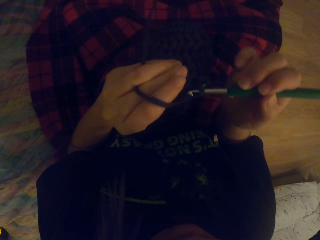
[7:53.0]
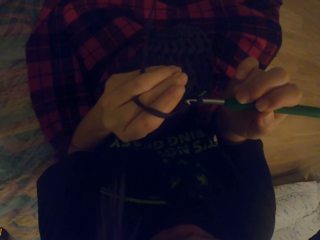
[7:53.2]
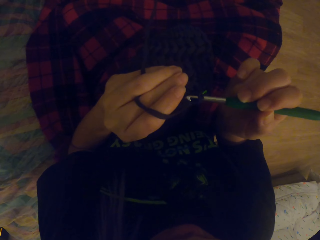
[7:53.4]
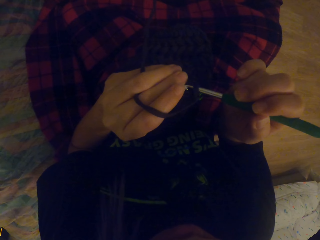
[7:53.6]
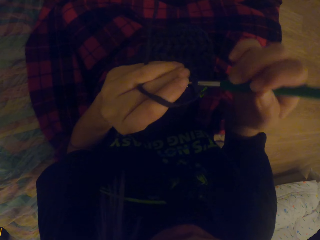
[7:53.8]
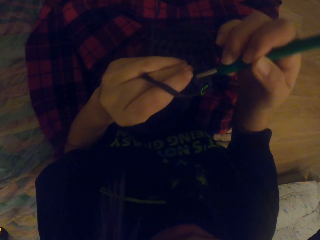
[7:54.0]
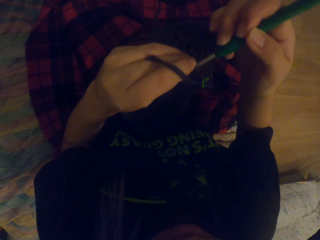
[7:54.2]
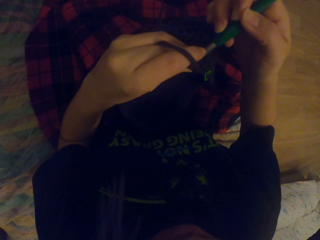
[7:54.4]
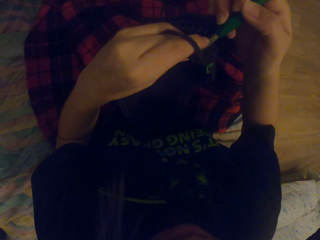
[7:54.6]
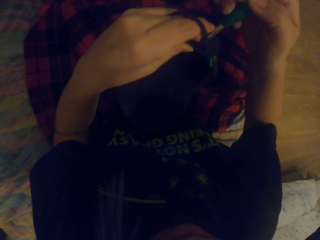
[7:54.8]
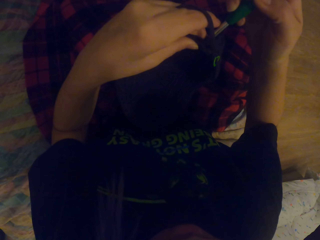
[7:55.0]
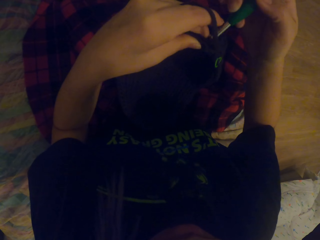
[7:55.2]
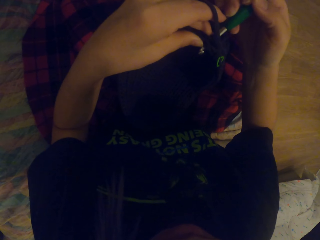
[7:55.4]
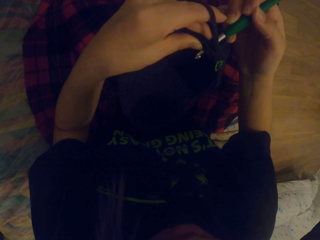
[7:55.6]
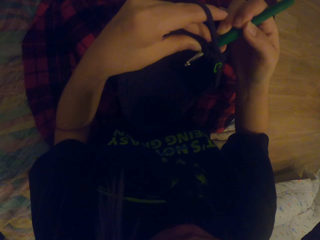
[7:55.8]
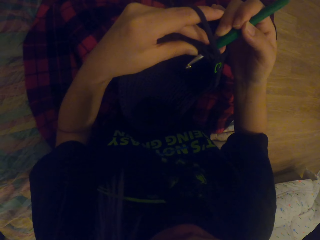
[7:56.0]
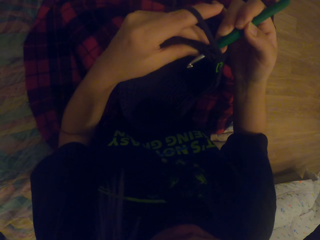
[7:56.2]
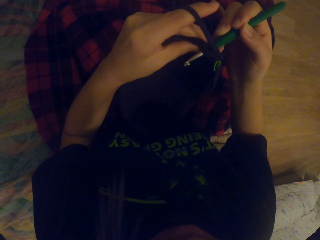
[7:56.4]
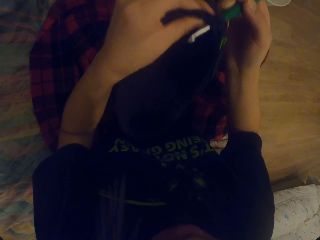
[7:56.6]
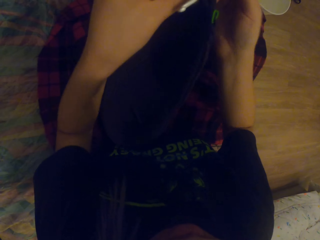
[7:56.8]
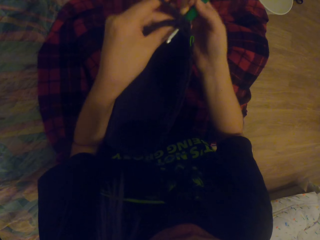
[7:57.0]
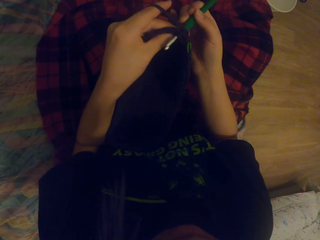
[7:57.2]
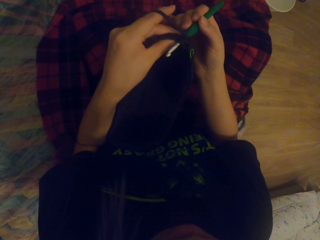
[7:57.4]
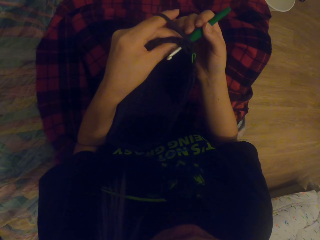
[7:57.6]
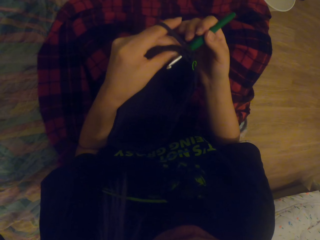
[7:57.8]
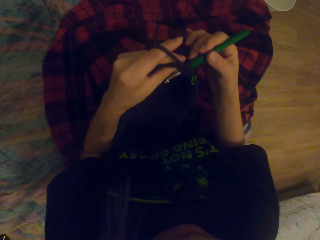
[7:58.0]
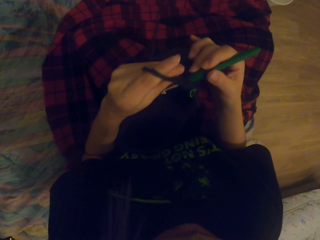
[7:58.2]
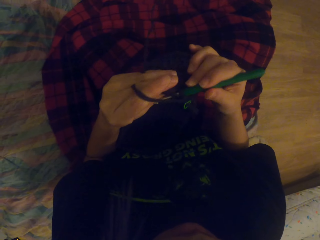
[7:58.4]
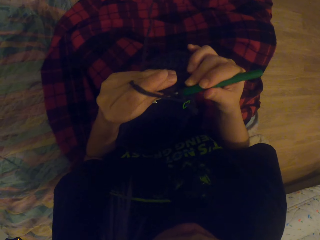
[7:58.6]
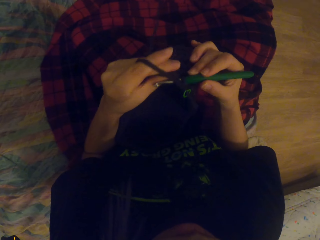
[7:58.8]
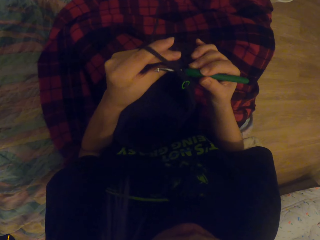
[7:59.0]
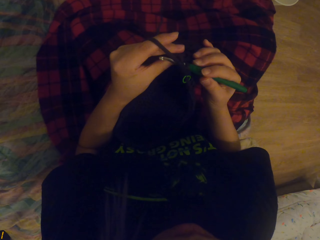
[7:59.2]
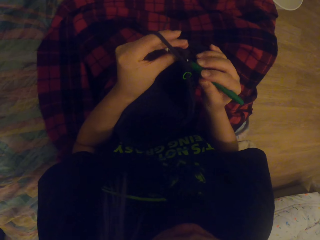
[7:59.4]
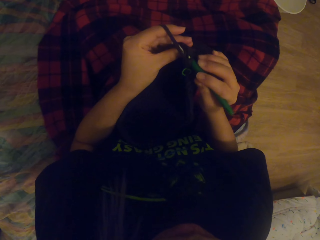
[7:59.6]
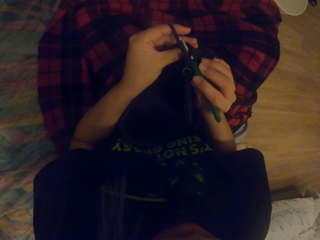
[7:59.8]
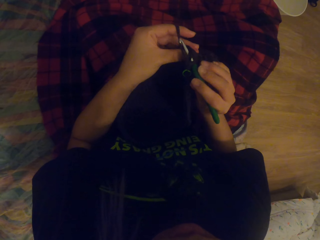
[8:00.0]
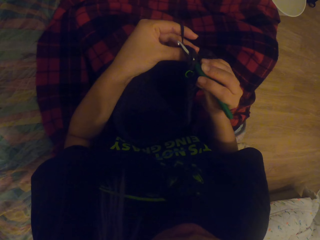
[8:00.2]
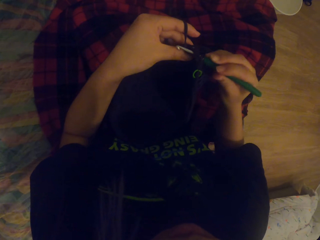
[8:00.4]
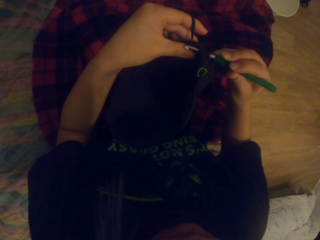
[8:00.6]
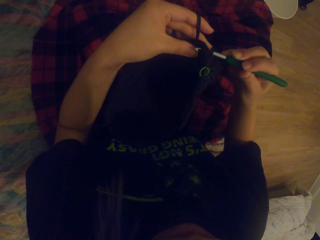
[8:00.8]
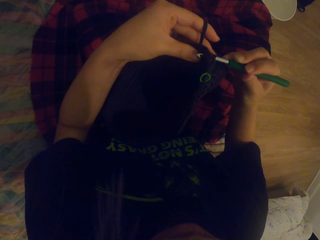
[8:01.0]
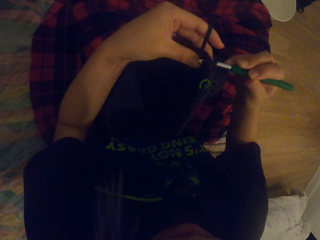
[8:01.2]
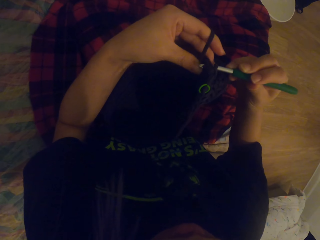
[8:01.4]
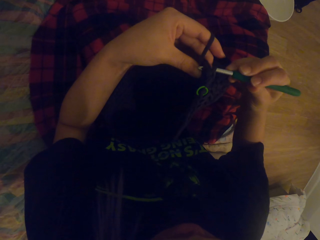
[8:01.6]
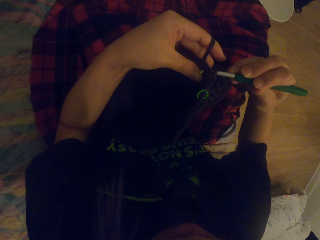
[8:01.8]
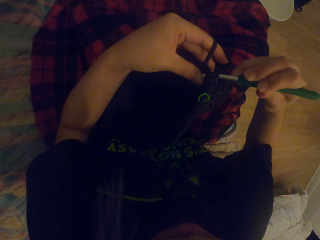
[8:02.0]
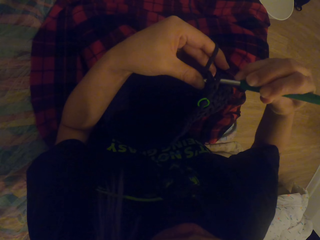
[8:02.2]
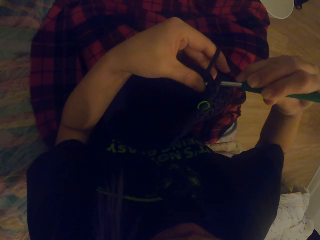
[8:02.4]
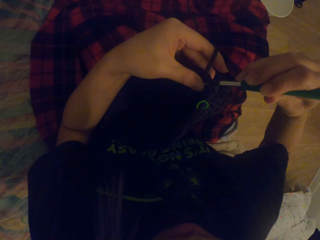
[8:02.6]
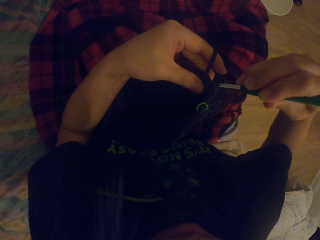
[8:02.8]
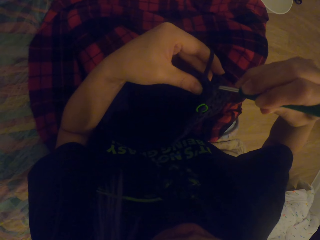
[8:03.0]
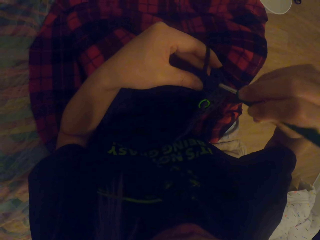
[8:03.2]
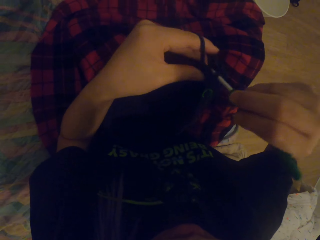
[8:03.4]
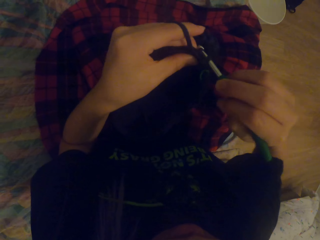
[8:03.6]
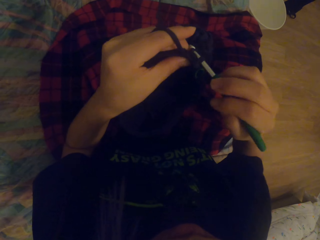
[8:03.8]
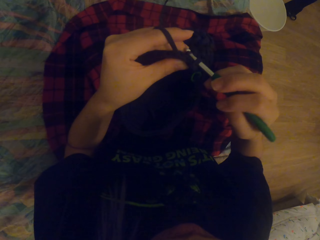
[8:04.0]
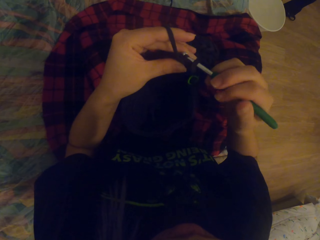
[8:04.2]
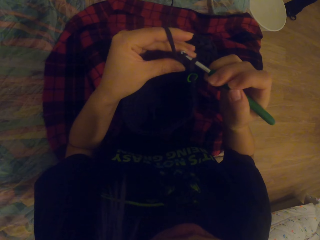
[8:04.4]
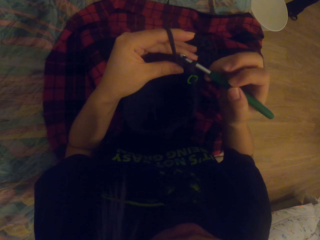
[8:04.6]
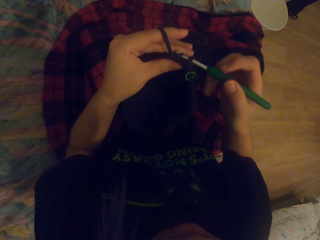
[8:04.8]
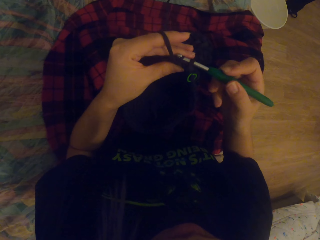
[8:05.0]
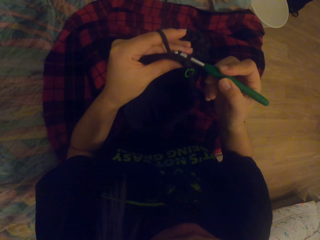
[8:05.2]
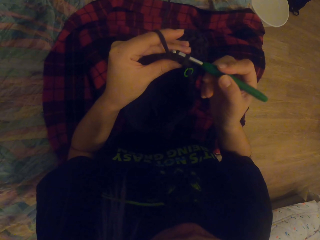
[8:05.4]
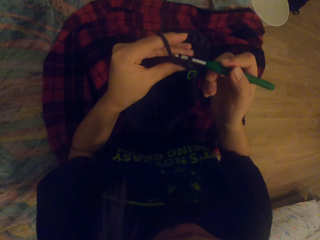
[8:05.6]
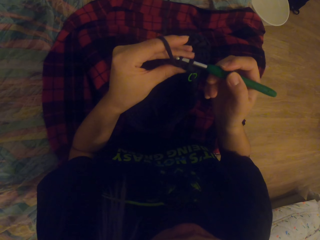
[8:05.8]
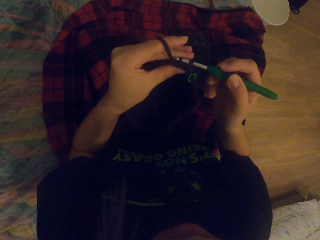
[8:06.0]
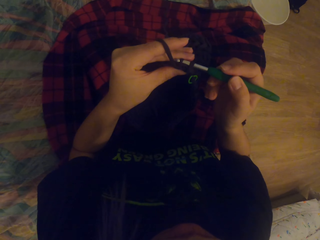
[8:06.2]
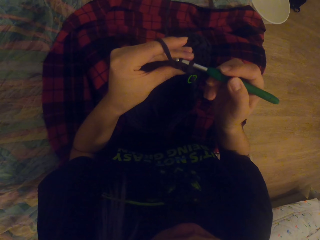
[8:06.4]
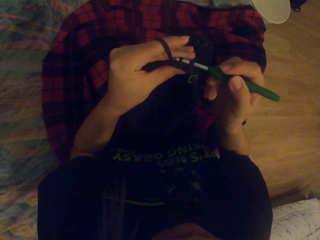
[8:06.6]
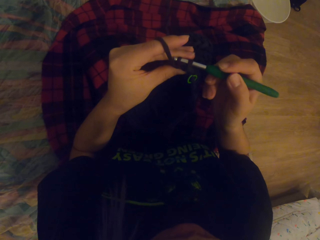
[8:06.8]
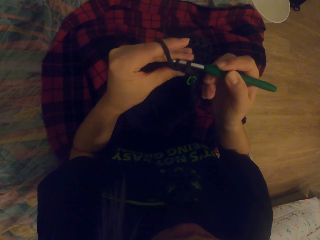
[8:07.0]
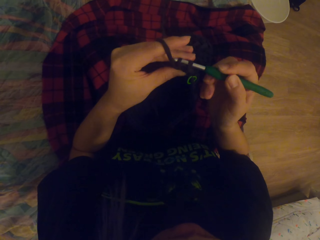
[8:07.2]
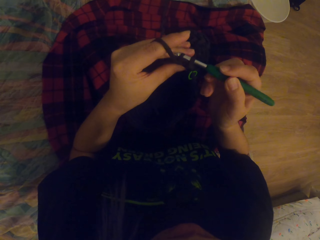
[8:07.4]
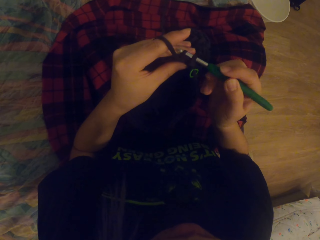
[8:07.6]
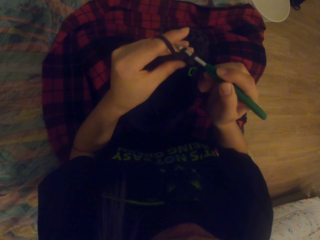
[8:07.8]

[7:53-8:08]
The camera wearer moves the fabric. They look at the fabric. They knit the fabric with the needle. They move the fabric.

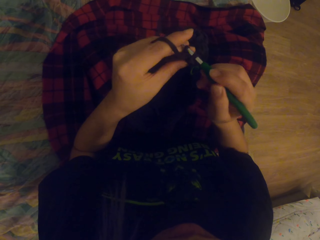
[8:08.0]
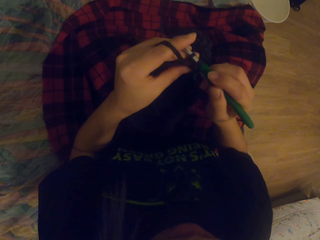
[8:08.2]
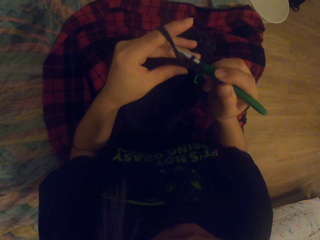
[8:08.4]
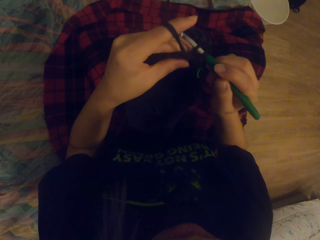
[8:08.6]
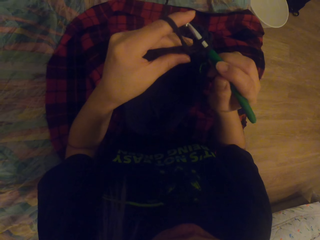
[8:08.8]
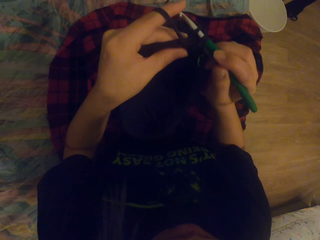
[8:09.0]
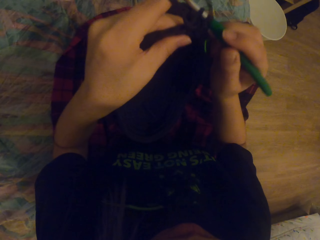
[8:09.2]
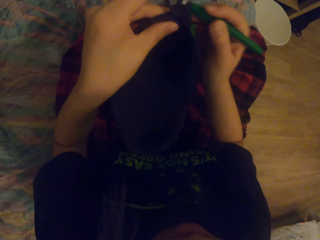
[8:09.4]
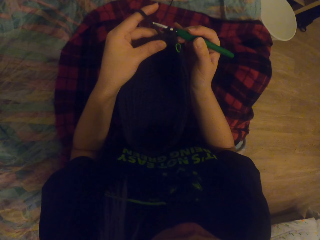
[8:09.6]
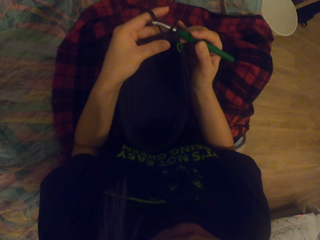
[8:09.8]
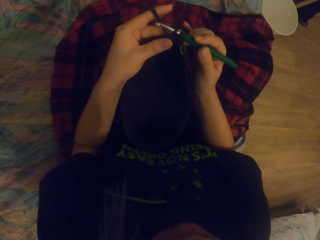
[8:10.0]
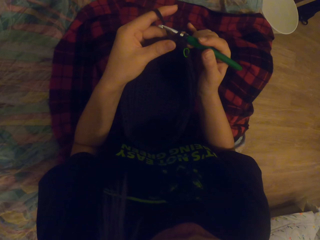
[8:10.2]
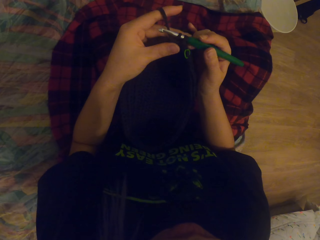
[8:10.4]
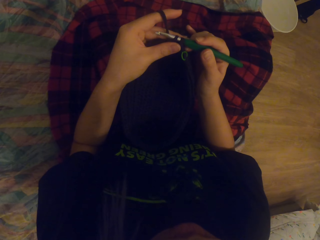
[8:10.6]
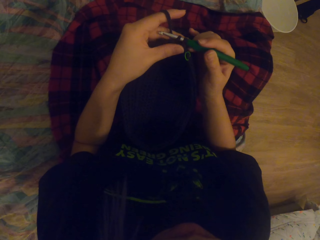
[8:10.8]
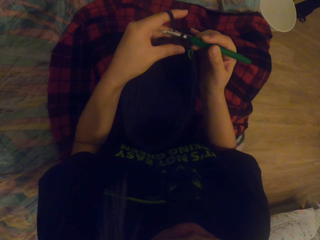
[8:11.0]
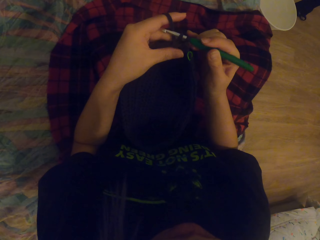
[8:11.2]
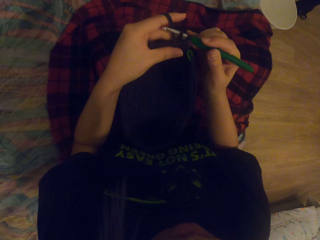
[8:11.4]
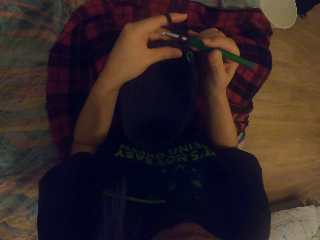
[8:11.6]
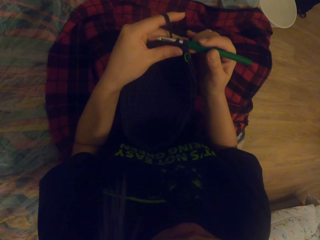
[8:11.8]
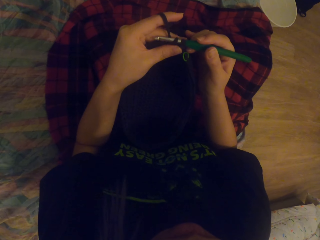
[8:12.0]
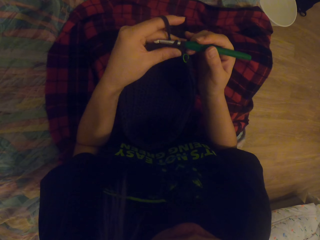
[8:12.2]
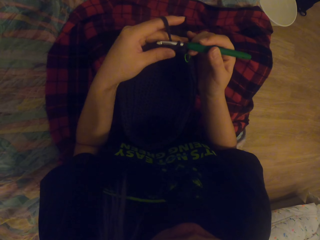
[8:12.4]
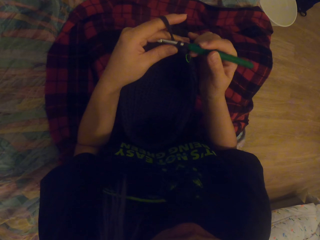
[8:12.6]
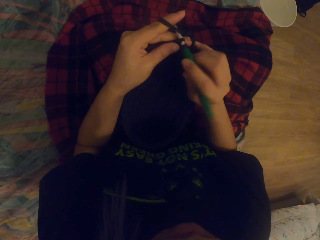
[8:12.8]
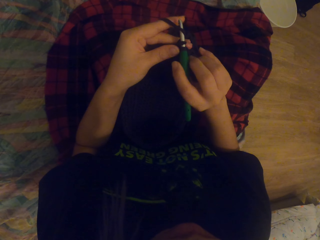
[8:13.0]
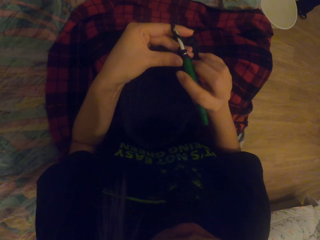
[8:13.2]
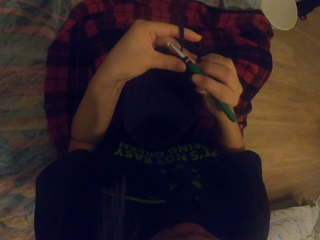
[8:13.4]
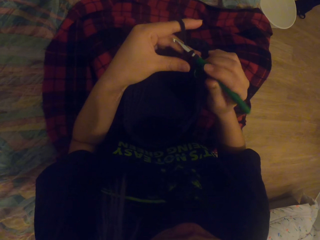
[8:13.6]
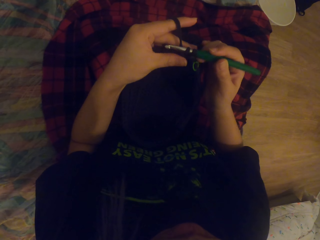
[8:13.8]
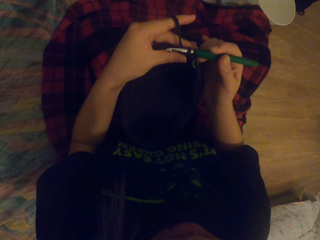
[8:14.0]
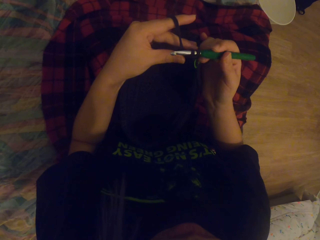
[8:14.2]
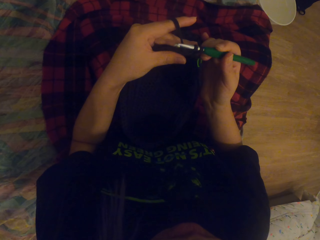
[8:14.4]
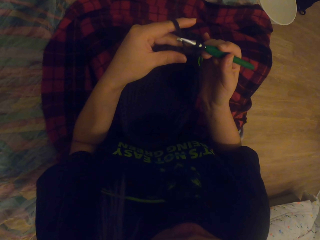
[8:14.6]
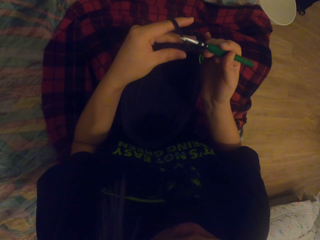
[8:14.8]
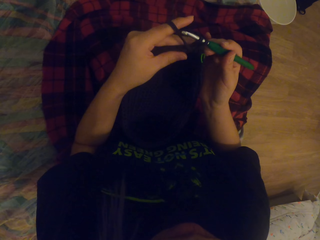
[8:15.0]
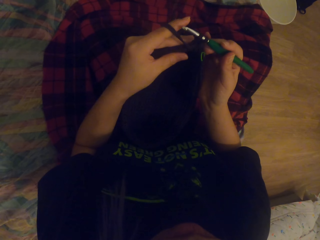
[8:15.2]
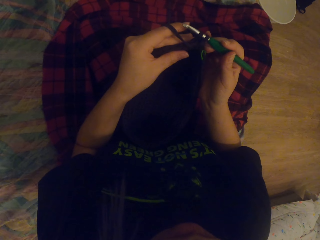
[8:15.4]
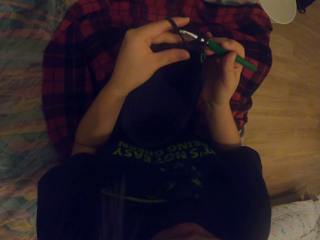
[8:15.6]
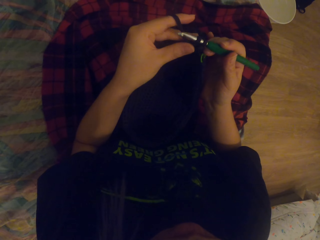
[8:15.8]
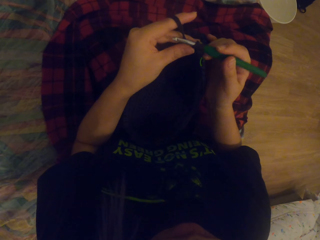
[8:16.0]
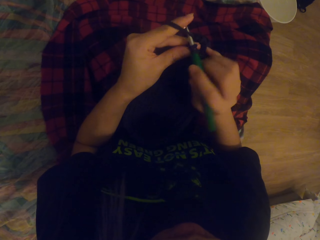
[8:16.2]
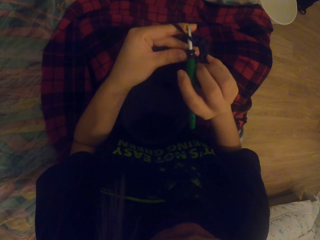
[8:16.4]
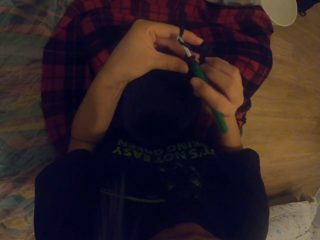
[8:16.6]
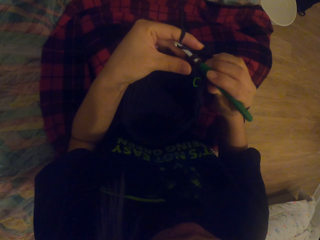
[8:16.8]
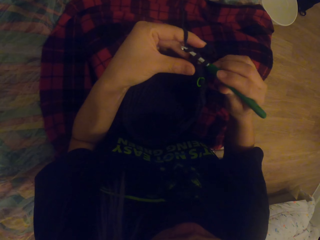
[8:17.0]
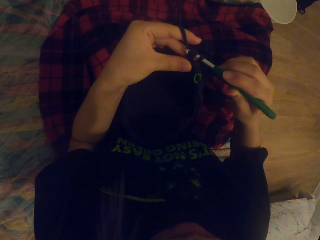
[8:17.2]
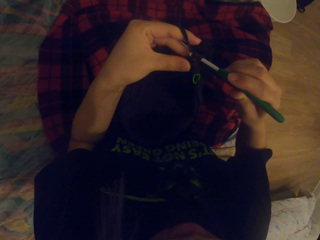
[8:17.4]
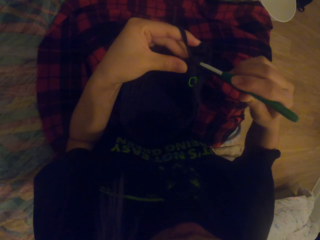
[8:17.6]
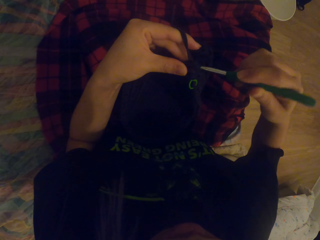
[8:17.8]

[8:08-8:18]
The camera wearer straightens the fabric. They pull the needle. They knit the fabric with the needle.
